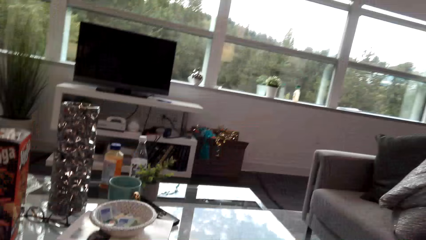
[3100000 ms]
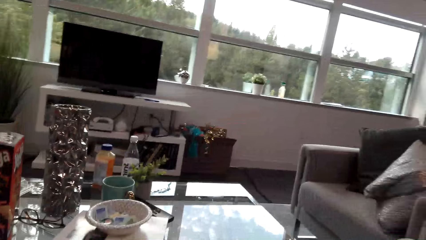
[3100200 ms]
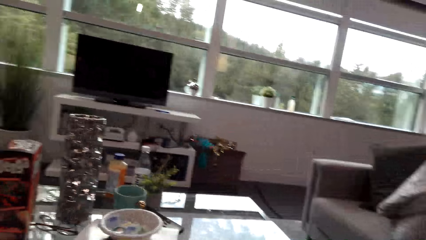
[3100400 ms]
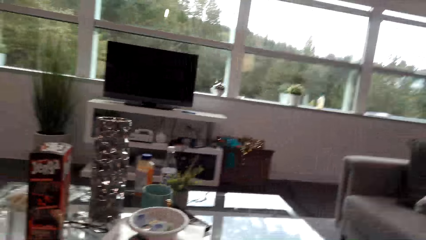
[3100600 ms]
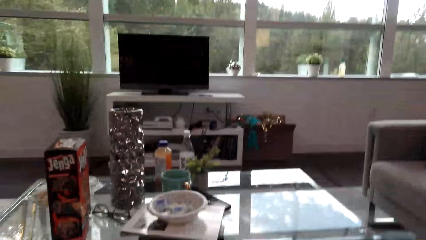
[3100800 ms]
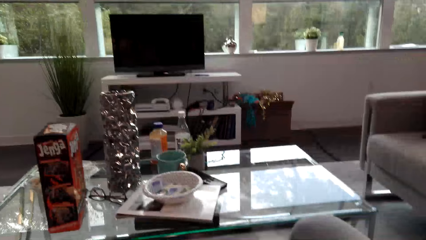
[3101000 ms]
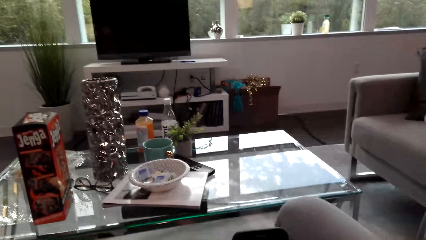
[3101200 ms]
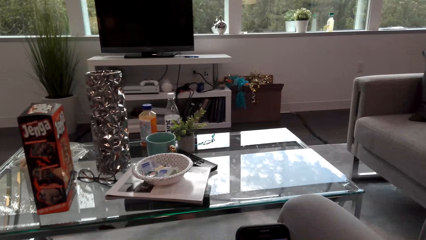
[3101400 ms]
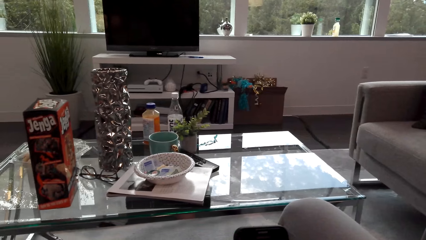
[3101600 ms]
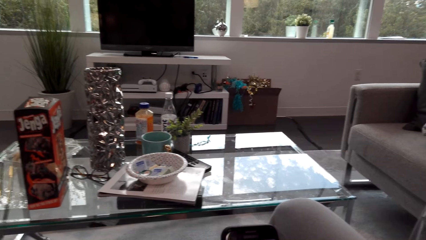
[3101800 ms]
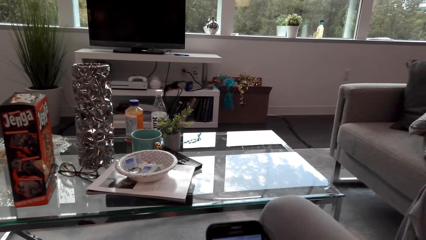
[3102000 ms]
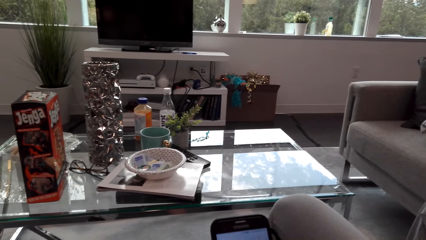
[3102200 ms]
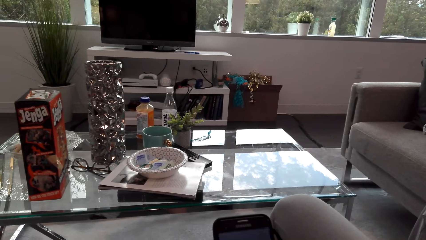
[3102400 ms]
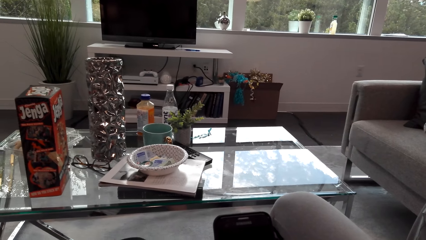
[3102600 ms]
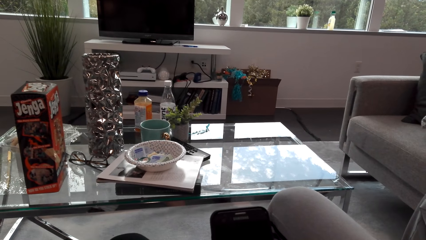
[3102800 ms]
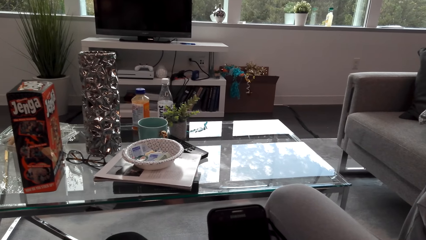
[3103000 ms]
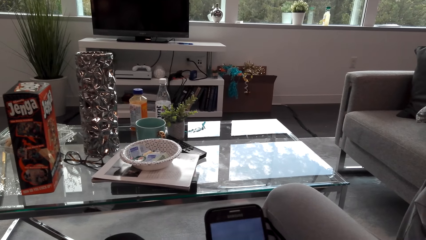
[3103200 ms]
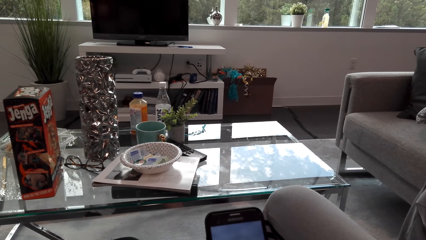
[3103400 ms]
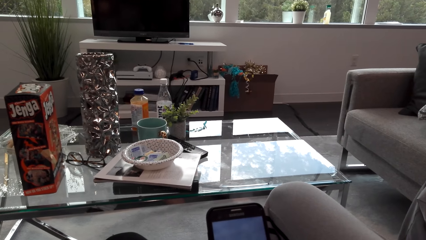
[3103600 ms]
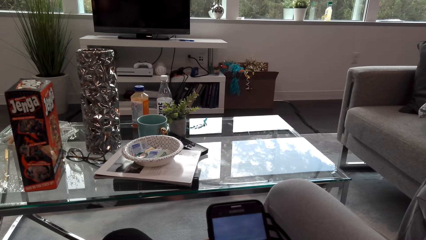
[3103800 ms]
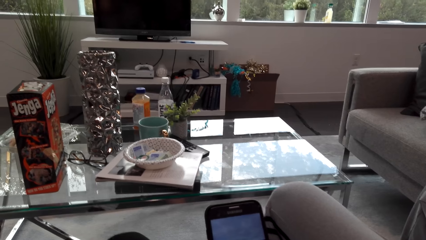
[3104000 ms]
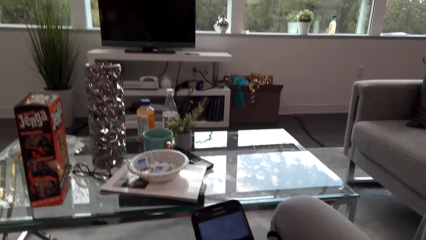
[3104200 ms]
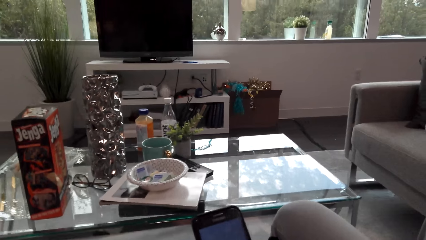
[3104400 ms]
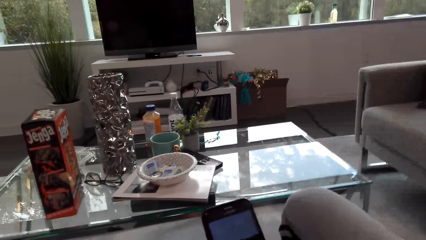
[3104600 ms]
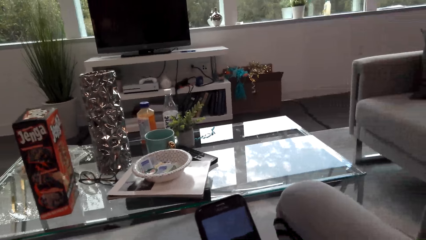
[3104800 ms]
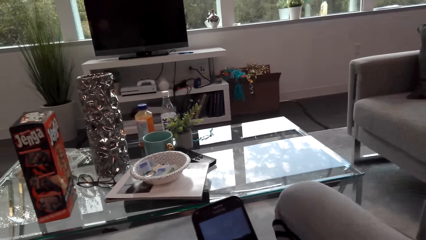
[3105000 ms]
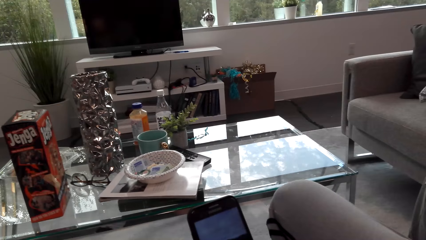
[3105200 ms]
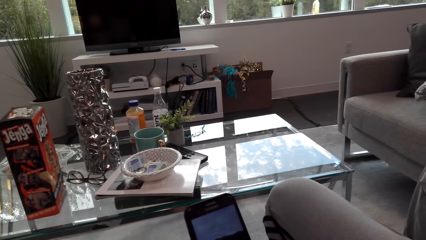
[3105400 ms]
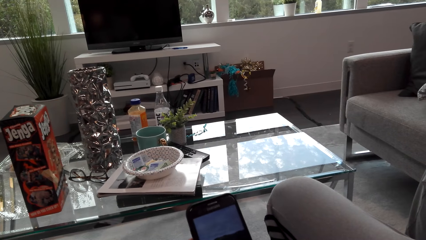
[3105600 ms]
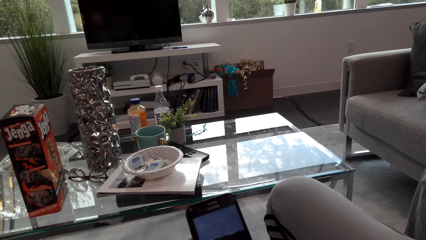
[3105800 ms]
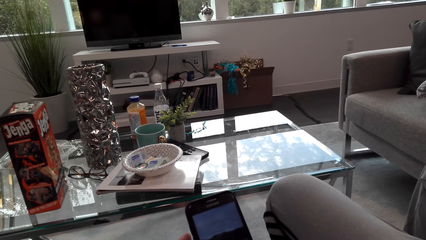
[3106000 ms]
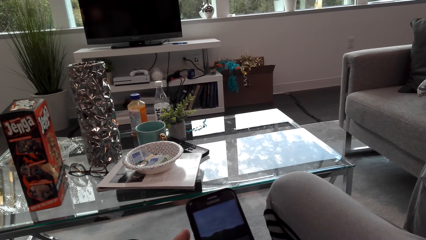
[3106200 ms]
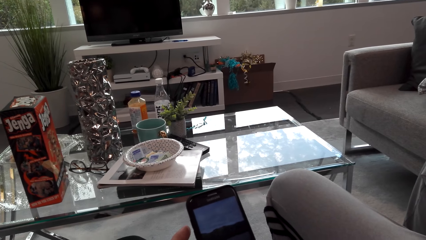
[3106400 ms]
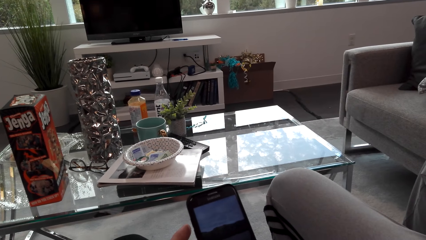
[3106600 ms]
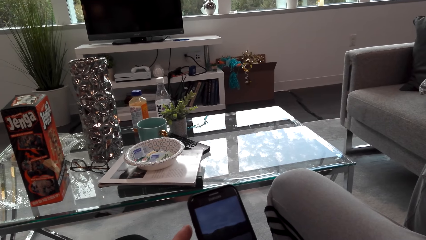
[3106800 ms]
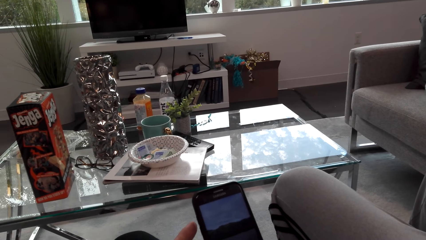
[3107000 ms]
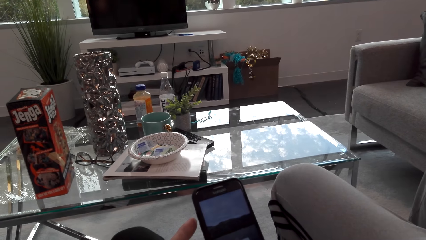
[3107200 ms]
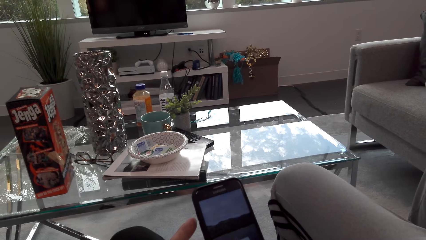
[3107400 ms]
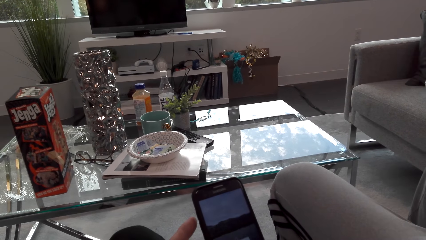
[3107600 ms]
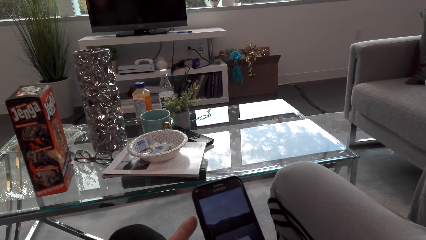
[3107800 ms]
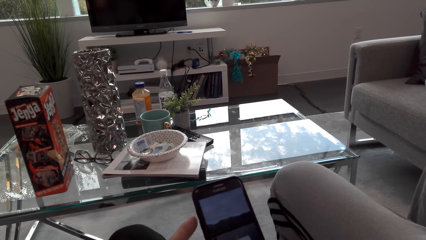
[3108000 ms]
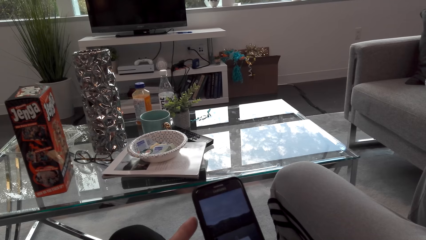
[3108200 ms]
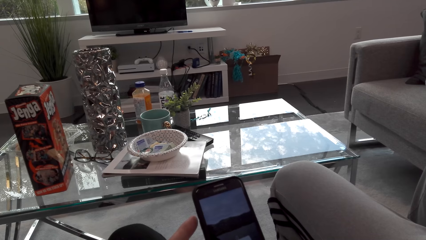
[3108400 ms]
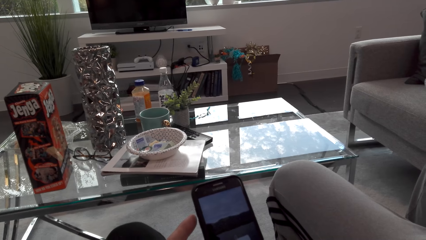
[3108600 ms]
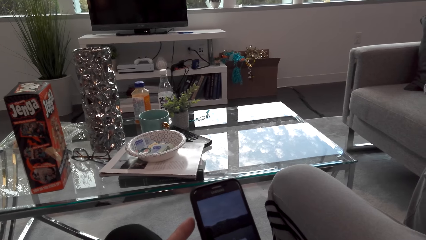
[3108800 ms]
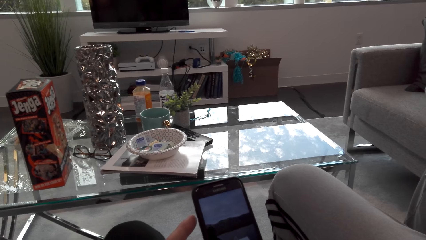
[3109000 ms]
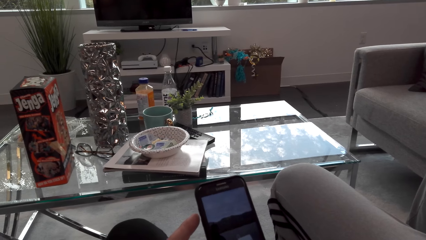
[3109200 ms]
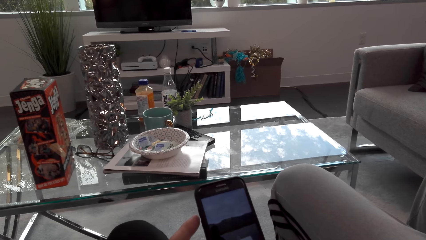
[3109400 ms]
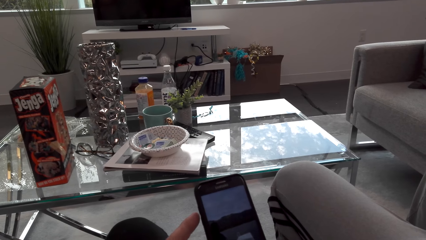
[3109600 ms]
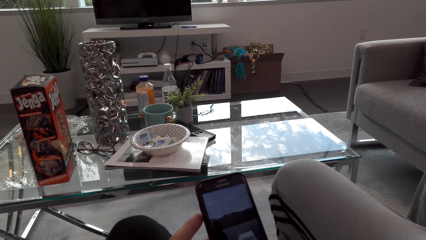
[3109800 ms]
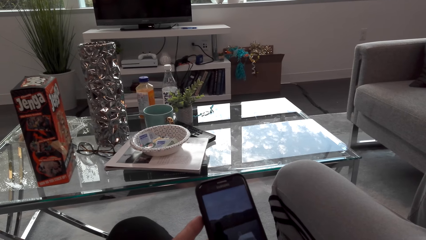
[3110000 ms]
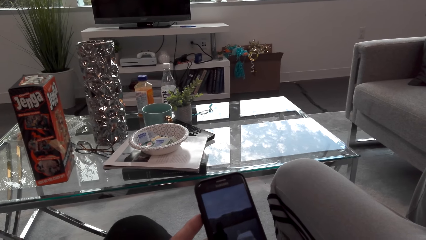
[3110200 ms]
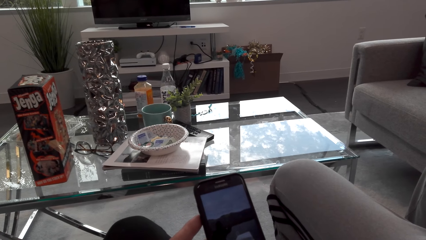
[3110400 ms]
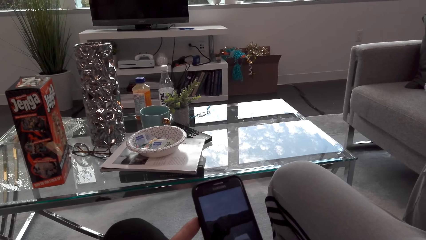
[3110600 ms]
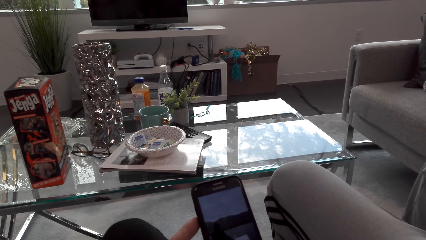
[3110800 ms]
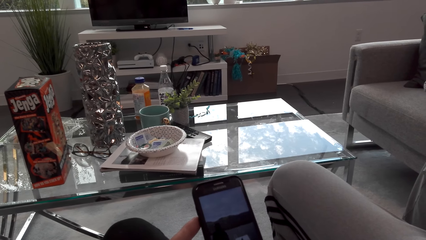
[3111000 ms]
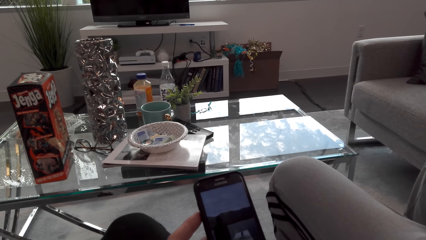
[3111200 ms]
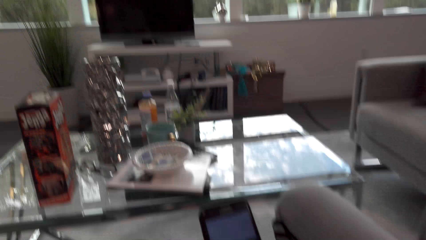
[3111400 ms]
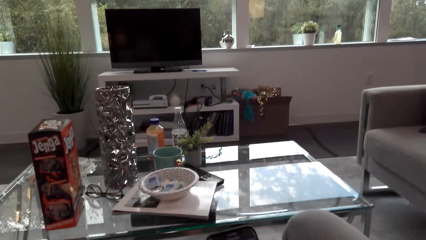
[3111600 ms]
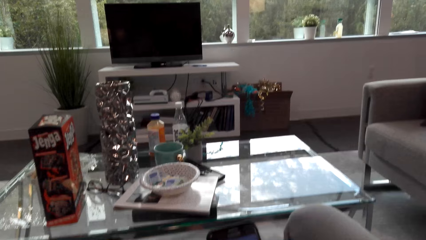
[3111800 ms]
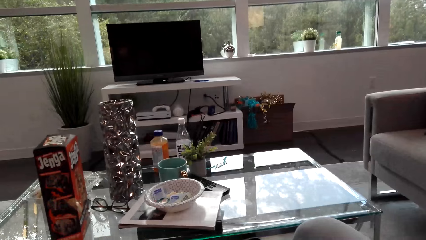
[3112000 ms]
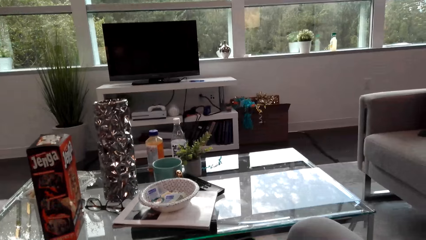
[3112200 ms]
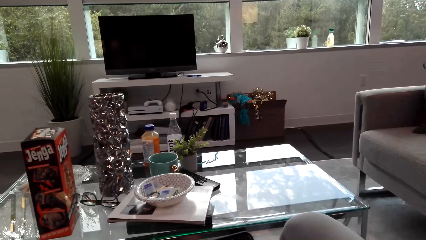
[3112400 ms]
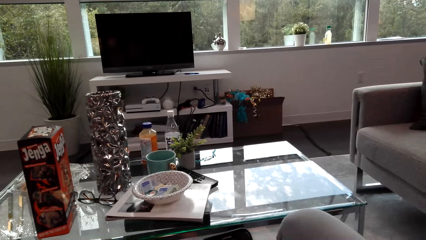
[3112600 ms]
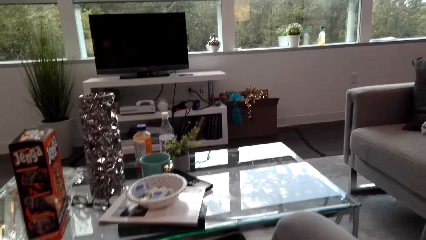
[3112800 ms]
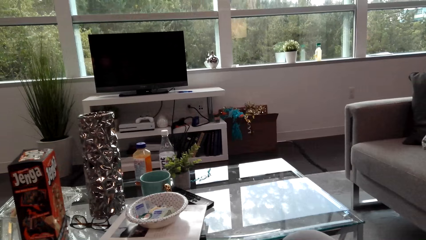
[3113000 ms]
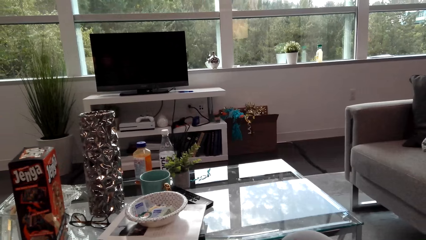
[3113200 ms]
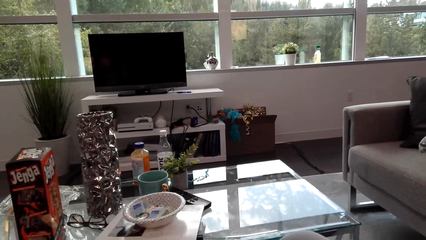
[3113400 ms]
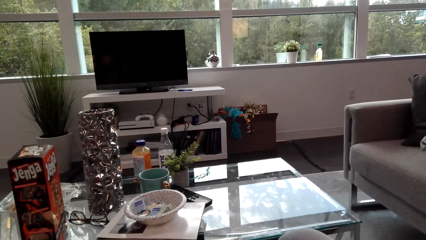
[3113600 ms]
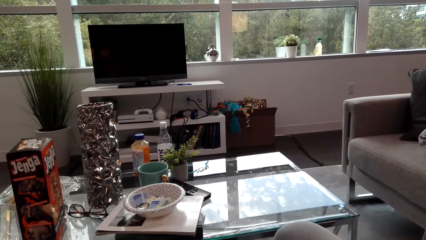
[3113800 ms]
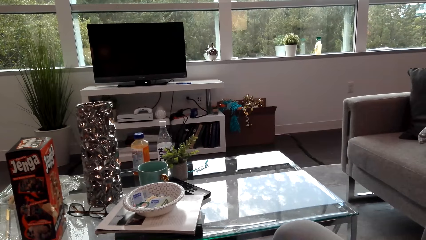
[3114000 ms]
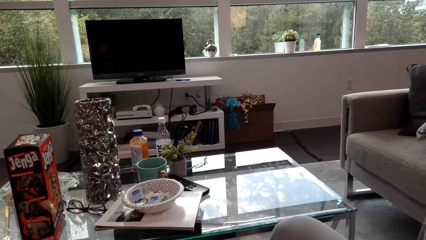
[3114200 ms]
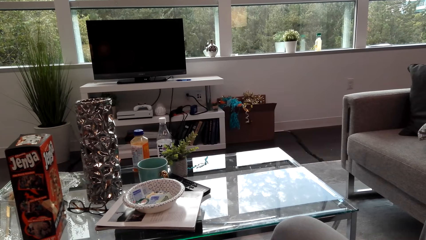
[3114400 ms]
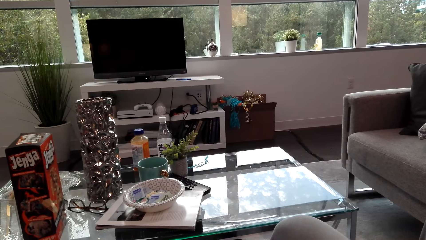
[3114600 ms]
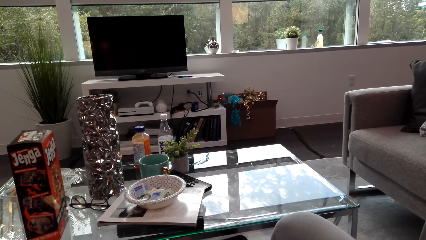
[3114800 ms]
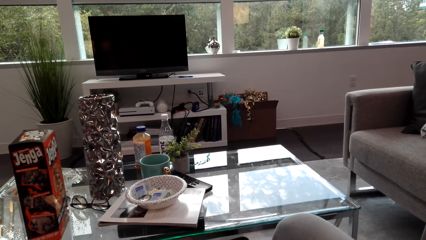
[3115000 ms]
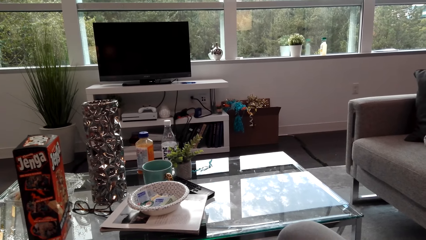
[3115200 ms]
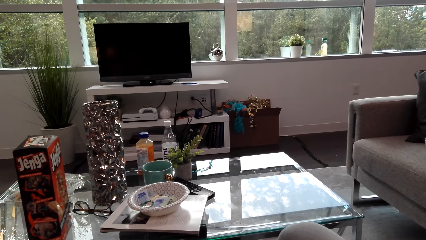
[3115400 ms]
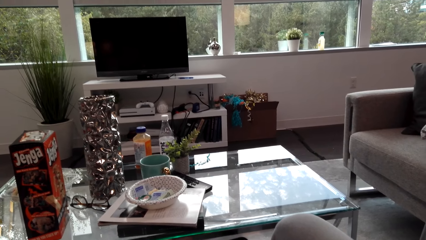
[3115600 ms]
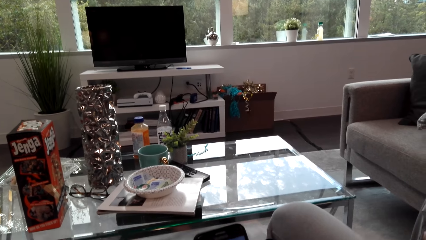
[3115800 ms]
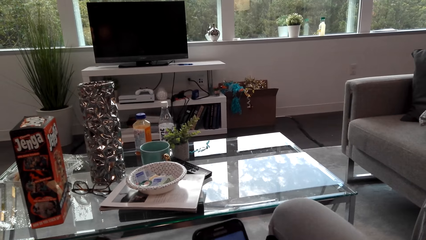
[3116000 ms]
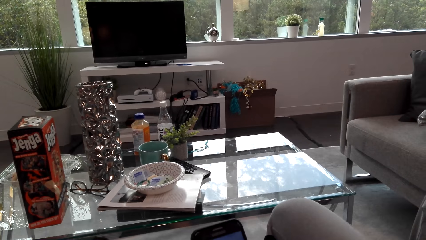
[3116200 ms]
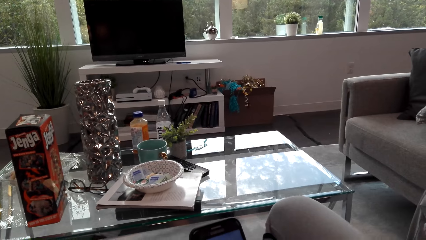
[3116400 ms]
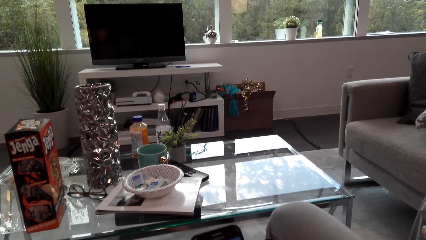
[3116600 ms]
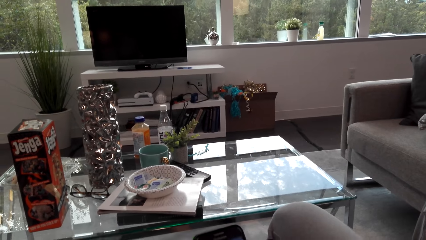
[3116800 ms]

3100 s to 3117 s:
The camera wearer looks around the room. They look at the phone. They operate the phone. A man talks to the camera wearer.
